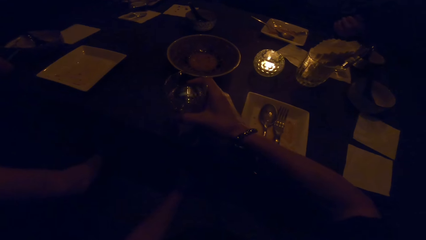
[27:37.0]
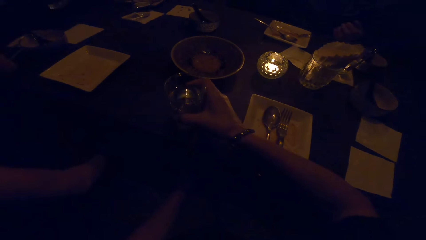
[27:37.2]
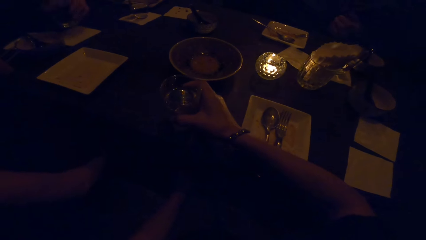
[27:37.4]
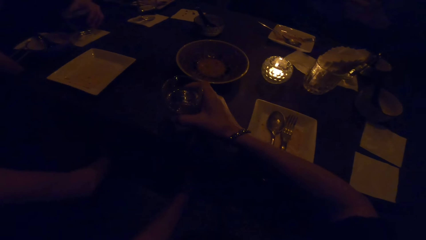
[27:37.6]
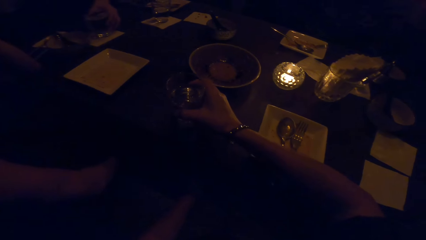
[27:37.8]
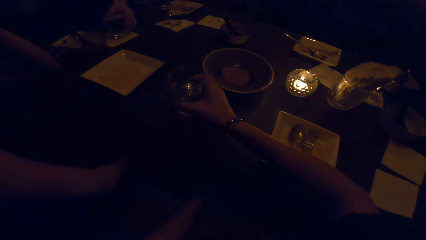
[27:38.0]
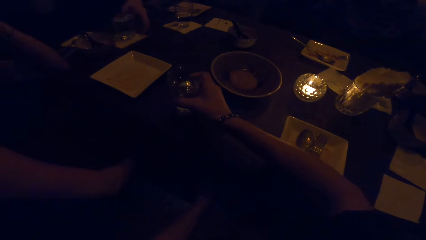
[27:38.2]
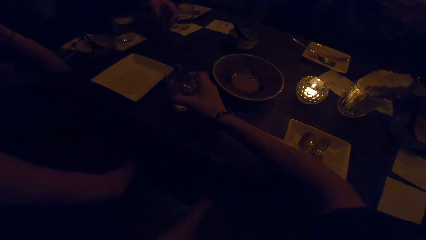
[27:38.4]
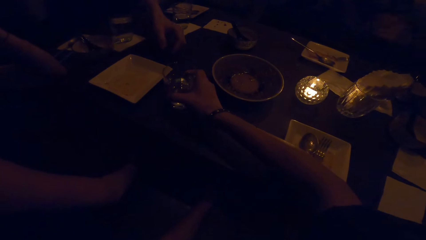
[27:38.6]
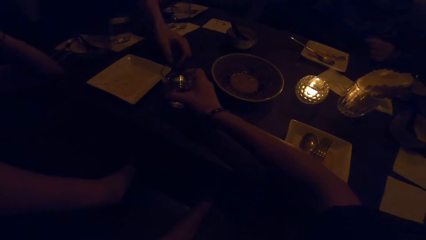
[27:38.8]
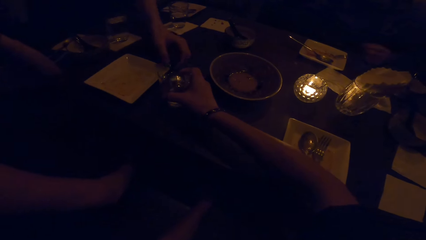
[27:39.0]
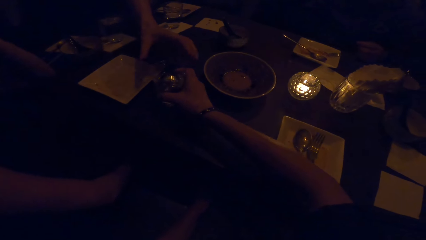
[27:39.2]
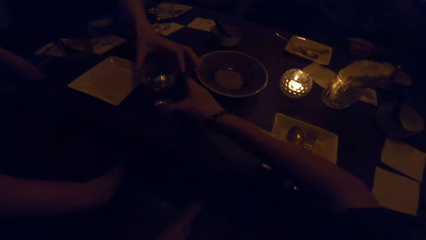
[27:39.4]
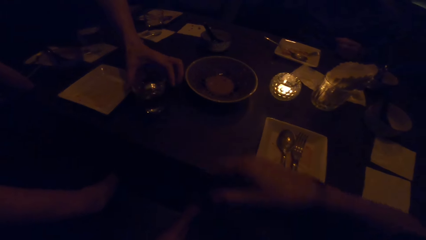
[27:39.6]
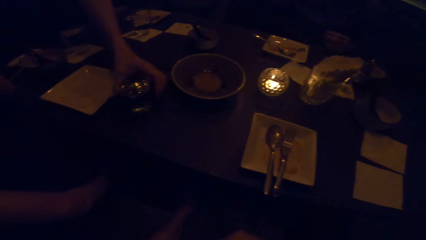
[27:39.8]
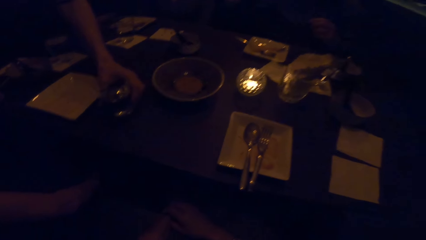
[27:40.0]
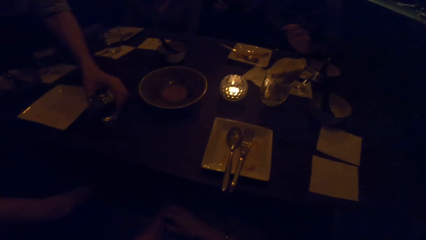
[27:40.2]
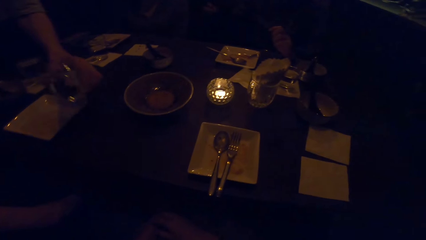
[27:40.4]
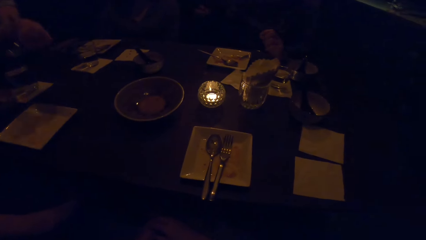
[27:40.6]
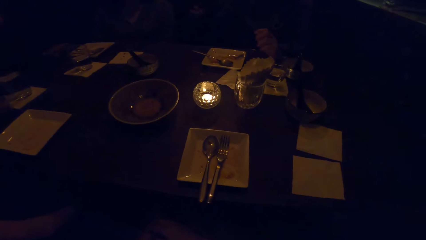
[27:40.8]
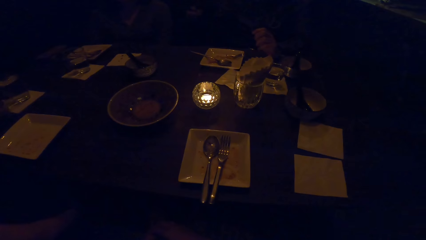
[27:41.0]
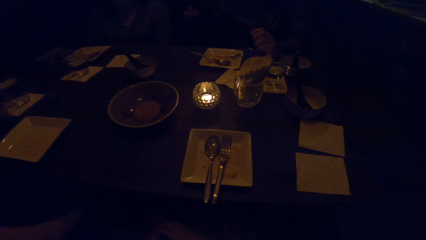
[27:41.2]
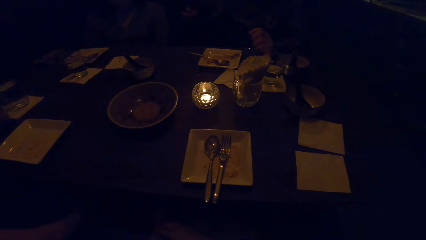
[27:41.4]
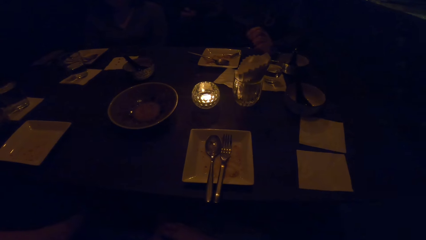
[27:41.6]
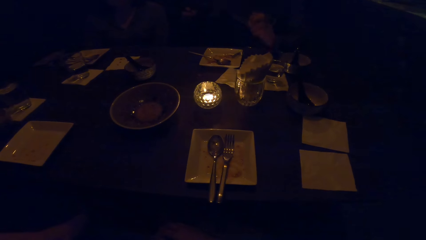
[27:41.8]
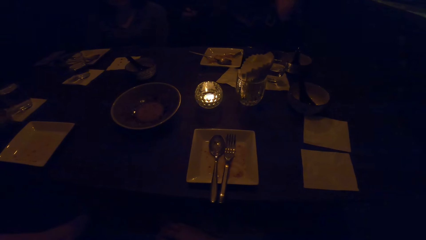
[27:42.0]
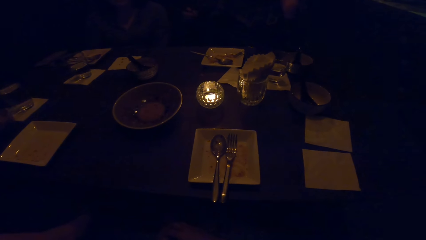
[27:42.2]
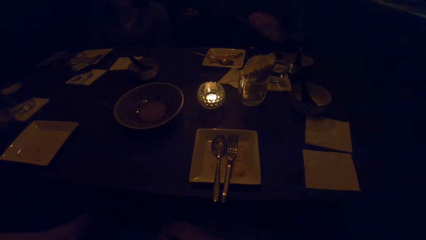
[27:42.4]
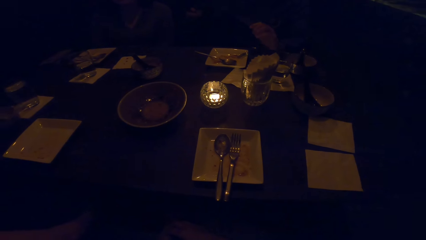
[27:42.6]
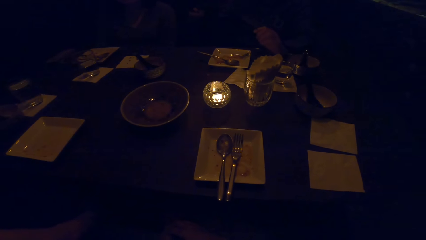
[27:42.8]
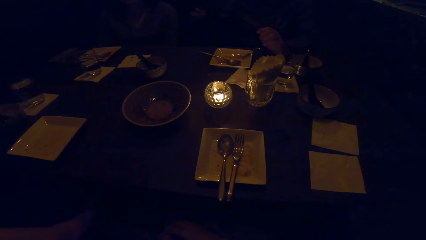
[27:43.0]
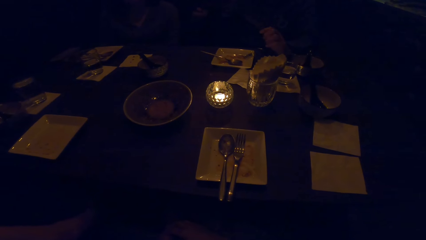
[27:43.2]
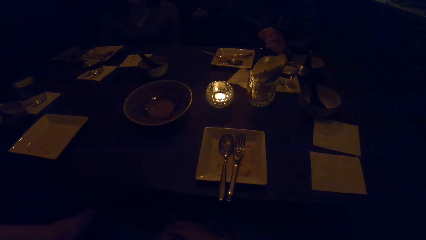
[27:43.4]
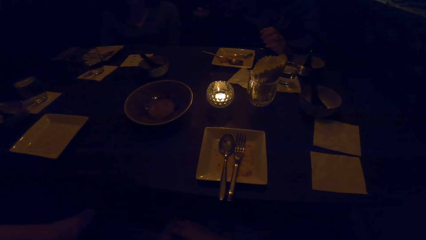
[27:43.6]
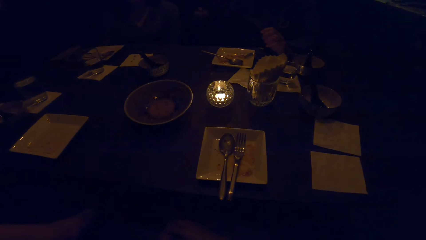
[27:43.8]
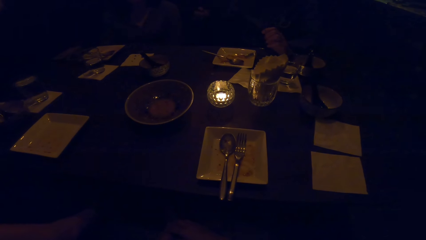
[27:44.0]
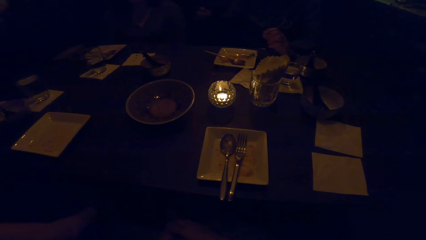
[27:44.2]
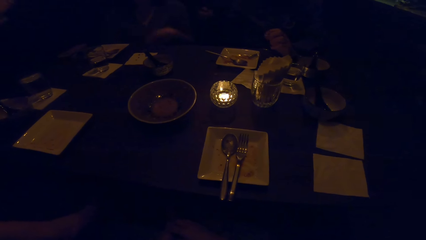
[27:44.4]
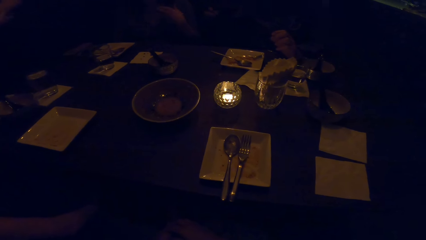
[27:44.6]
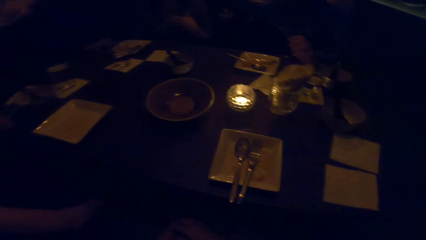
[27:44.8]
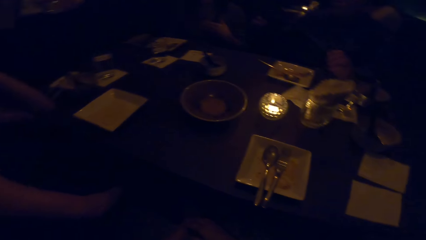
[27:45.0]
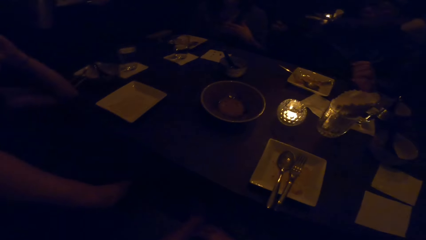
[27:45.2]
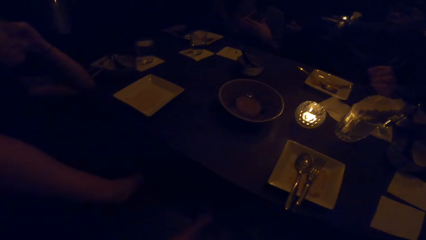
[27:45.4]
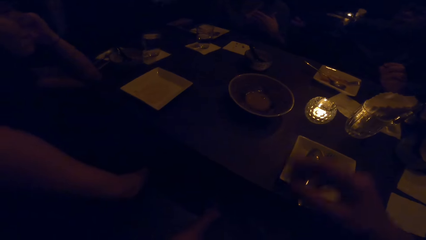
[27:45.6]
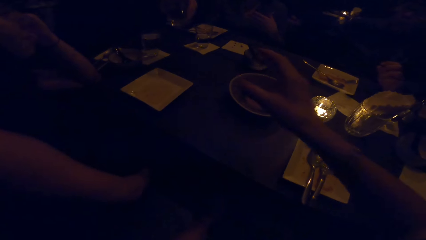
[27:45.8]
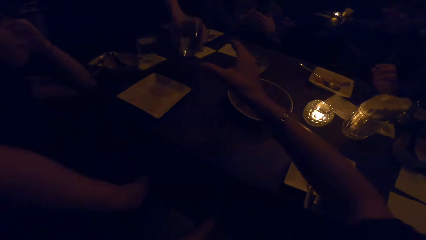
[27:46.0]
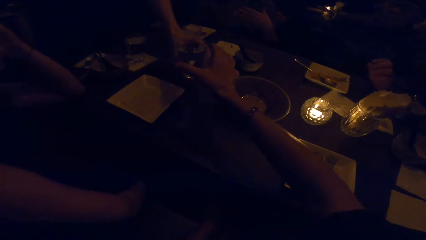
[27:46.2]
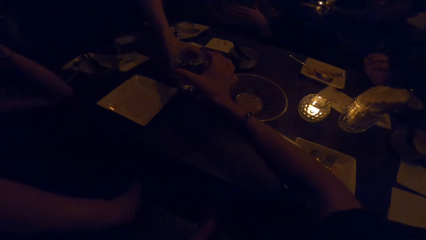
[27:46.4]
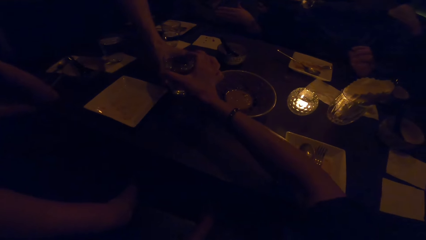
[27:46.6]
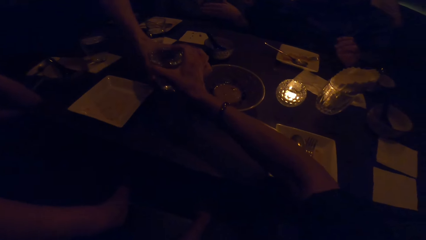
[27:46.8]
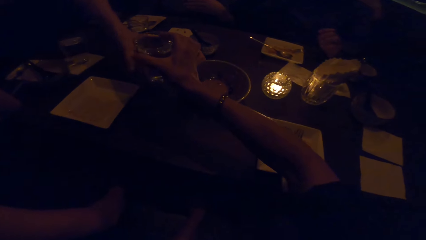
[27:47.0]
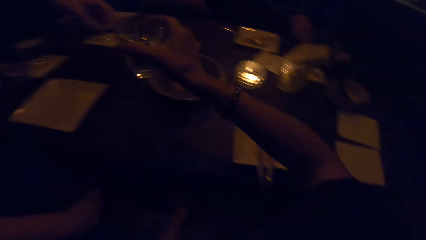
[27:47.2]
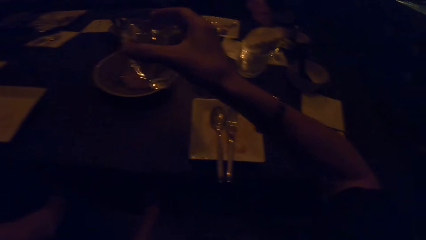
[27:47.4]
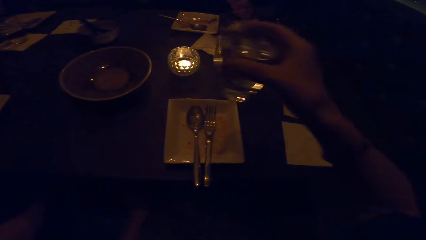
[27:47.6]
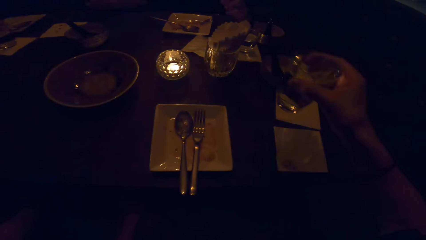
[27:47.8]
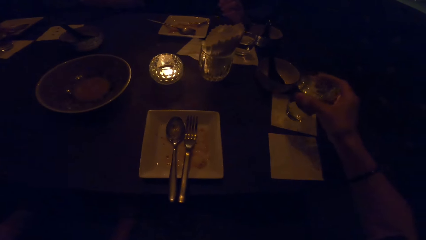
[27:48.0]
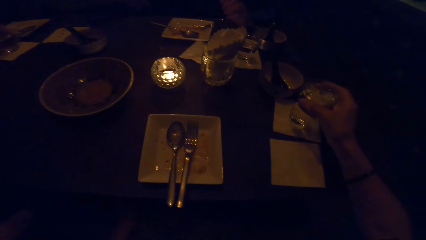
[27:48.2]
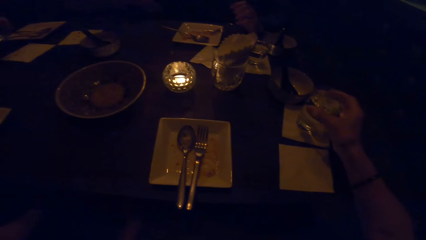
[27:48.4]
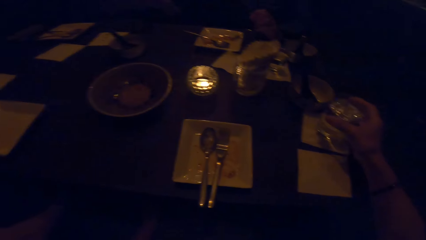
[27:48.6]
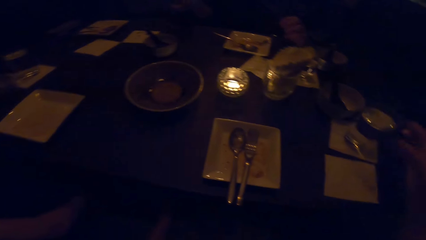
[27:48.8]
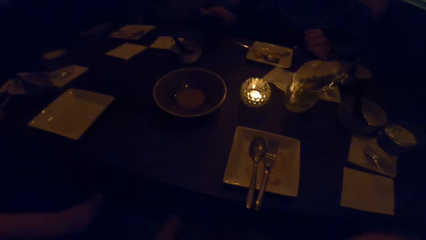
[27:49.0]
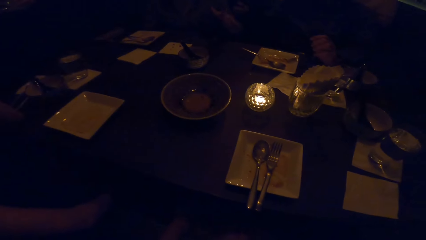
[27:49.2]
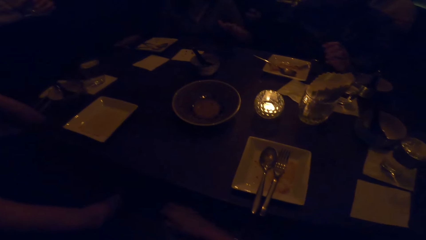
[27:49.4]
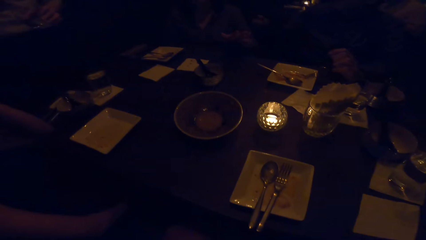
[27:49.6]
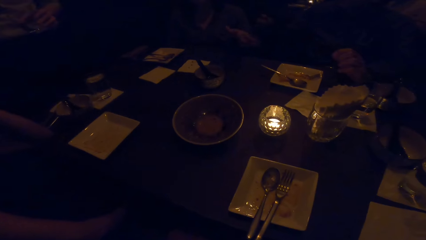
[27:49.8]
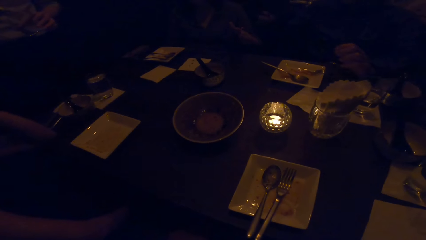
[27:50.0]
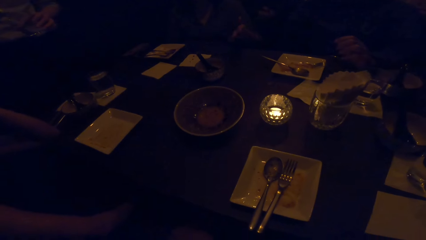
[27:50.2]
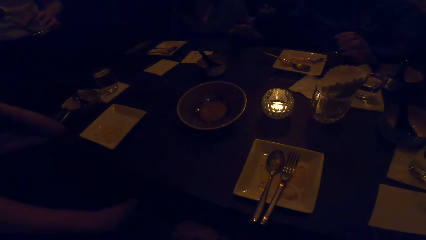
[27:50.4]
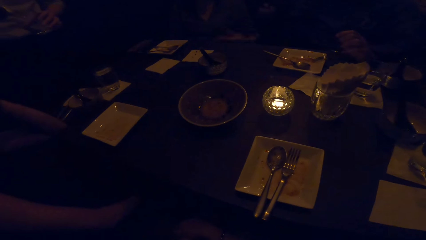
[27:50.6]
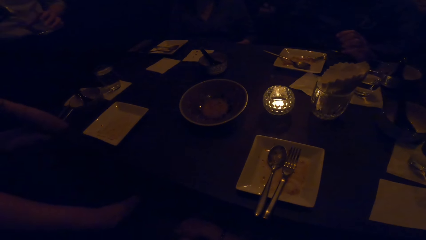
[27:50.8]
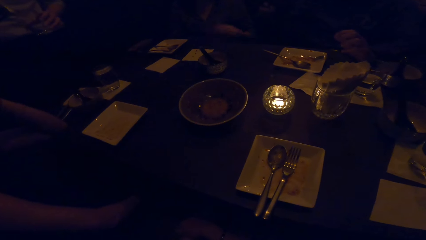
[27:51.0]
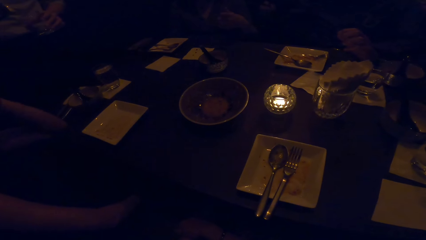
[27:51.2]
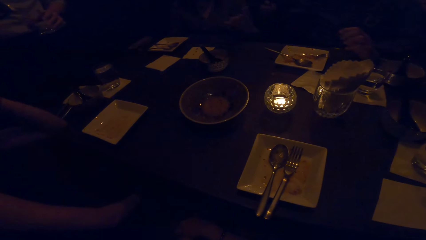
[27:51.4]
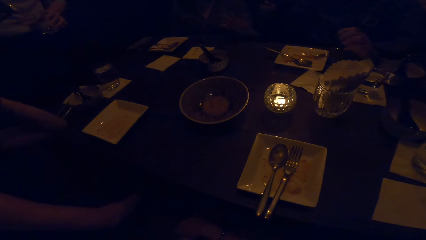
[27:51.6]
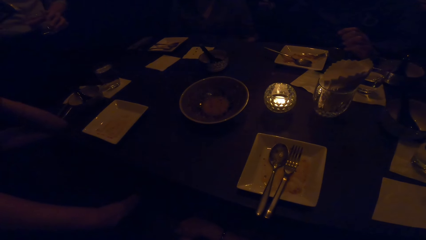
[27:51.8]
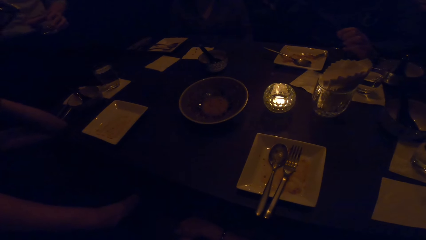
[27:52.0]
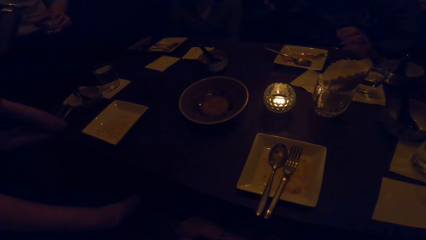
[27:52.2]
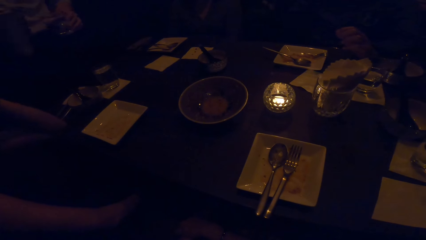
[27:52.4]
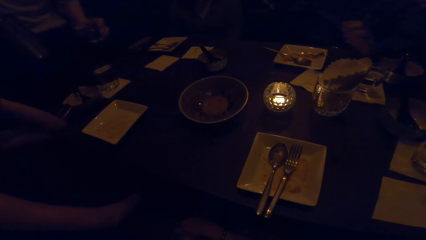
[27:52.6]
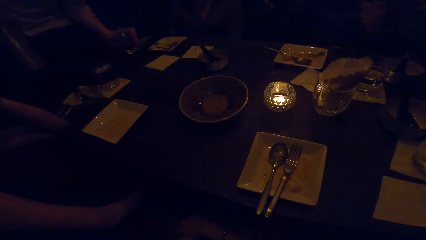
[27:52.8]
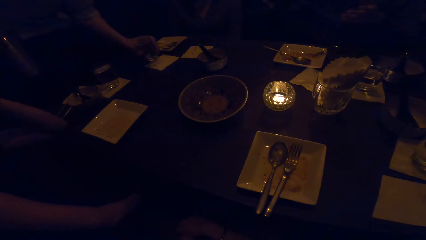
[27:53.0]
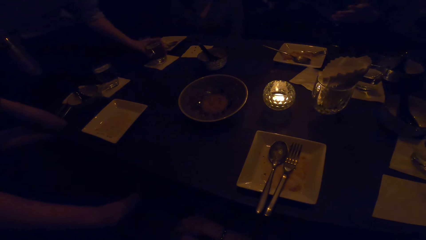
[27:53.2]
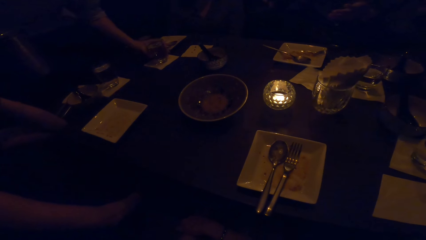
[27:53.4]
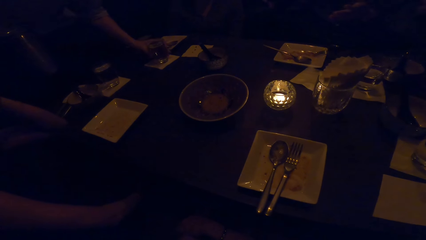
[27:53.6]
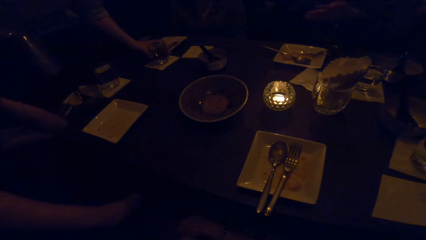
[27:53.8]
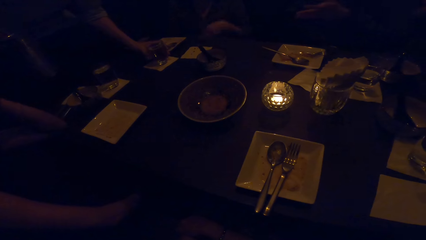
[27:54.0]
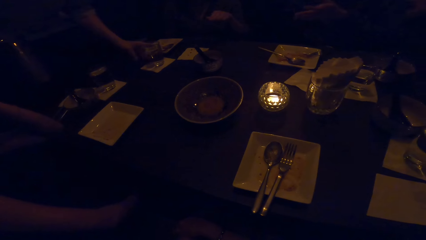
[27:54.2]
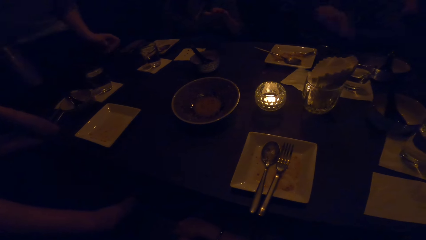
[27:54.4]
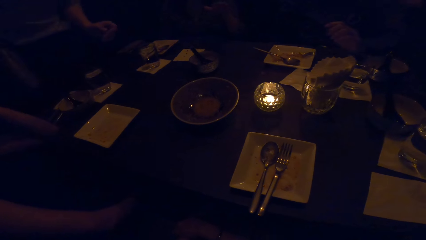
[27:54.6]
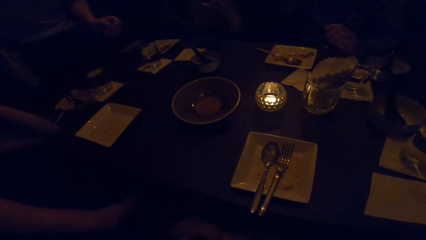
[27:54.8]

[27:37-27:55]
A person gives a glass of water to another person. The first person picks a glass of water from the table. The second person drinks the water from the glass. A third person flaps the hand. A man talks. The third person puts the hand down on the table. A fourth person flaps the hand. The first person gives the glass of water to the second person. The camera wearer picks the glass from the first person. The second person puts the glass of water down on the table. The camera wearer picks the glass from the table. The fourth person flaps the hand and puts the hand down. The first person puts the glass of water down on the table.
